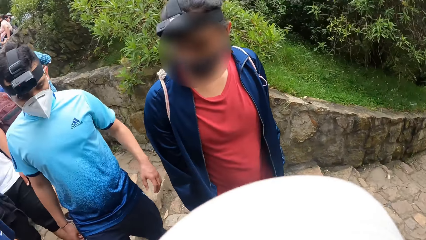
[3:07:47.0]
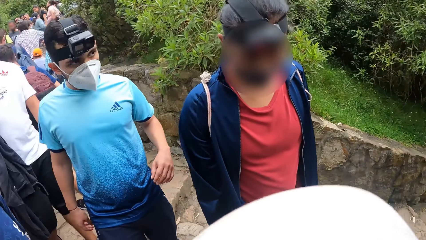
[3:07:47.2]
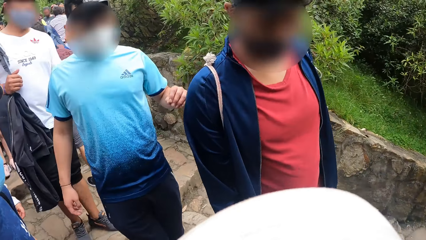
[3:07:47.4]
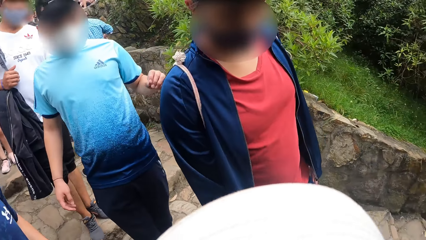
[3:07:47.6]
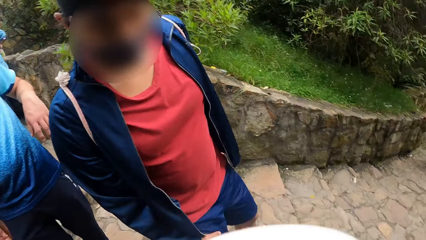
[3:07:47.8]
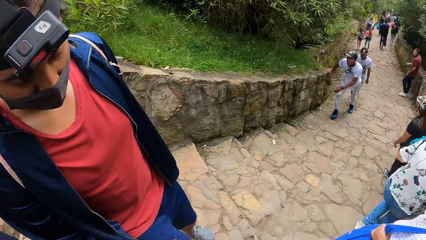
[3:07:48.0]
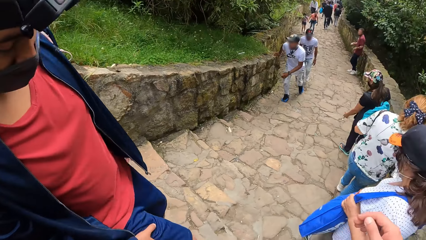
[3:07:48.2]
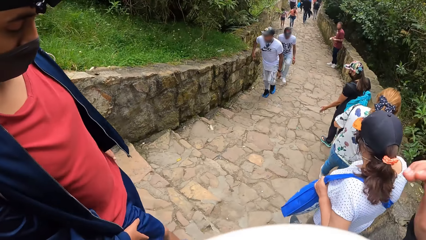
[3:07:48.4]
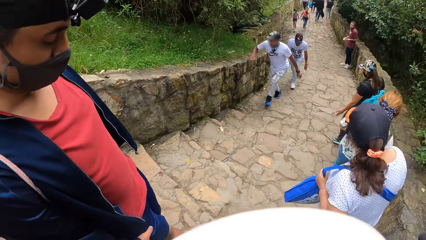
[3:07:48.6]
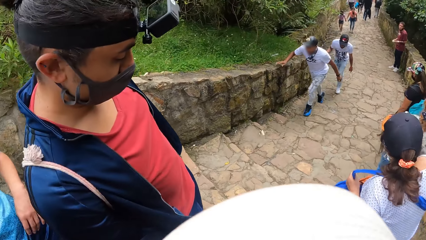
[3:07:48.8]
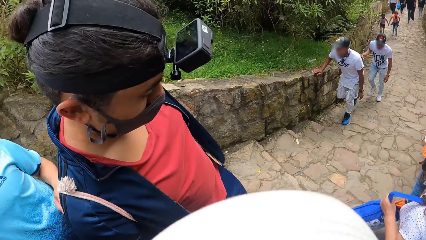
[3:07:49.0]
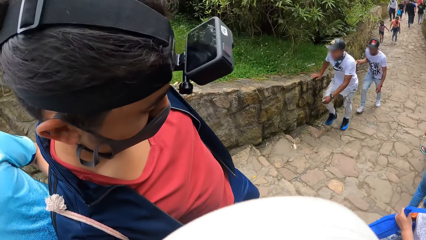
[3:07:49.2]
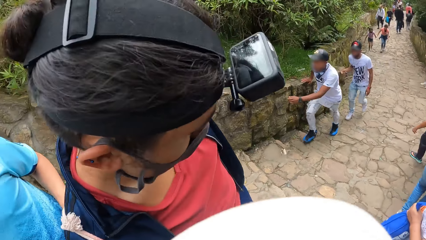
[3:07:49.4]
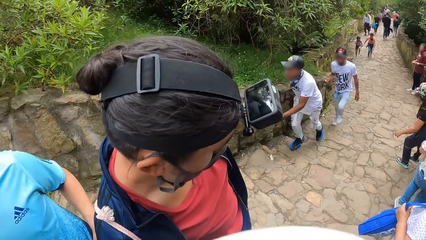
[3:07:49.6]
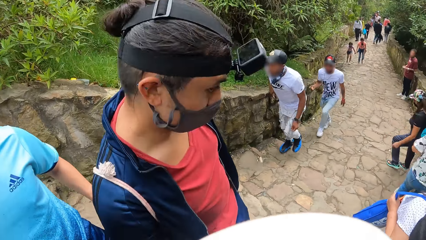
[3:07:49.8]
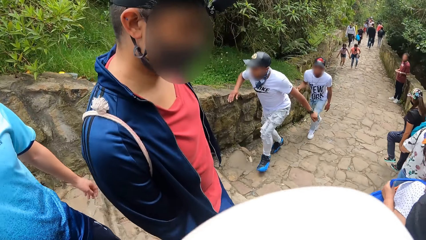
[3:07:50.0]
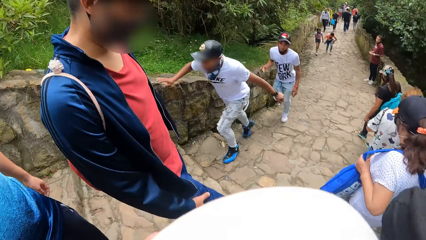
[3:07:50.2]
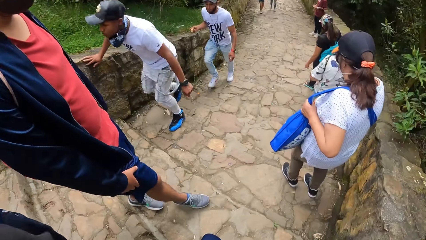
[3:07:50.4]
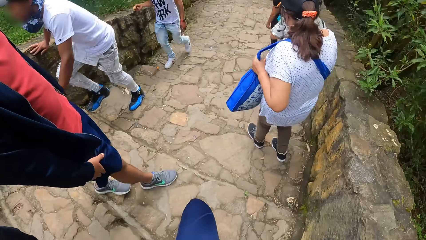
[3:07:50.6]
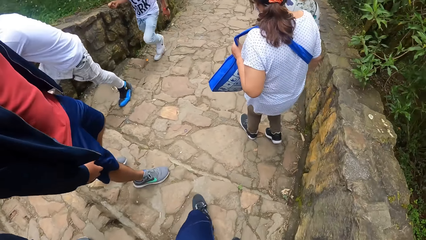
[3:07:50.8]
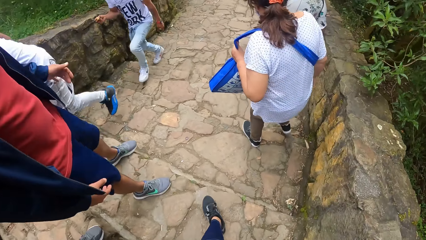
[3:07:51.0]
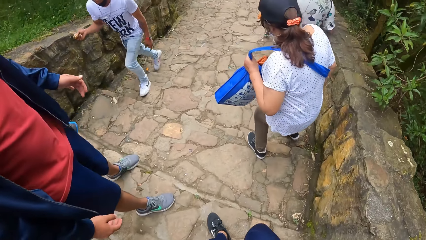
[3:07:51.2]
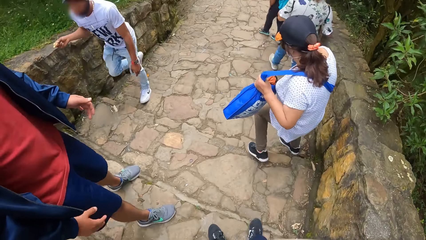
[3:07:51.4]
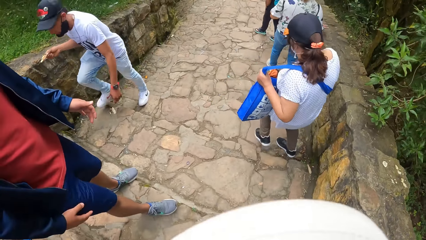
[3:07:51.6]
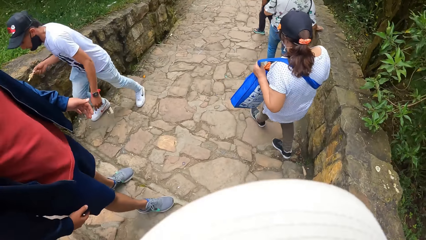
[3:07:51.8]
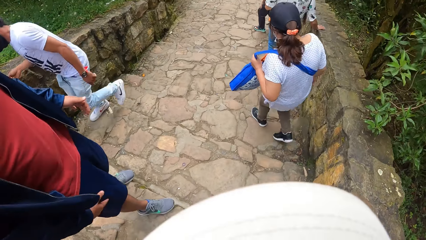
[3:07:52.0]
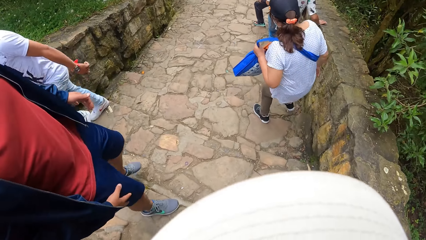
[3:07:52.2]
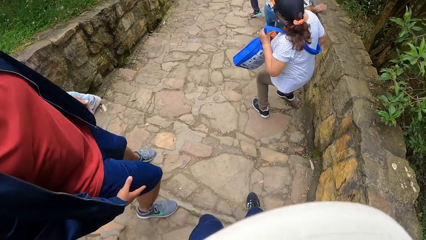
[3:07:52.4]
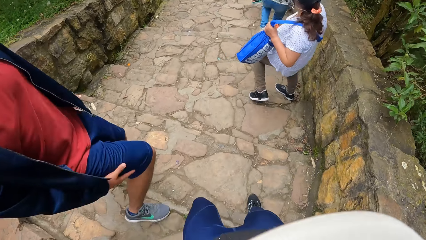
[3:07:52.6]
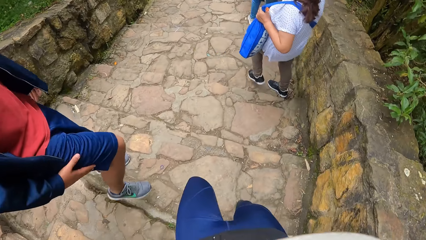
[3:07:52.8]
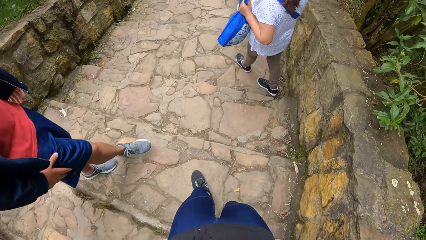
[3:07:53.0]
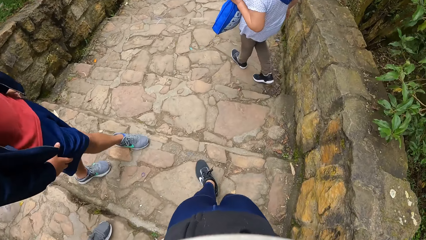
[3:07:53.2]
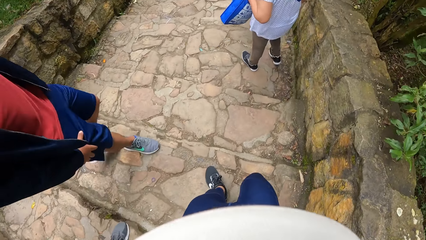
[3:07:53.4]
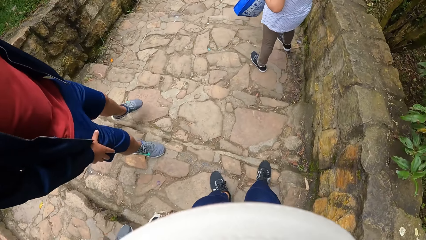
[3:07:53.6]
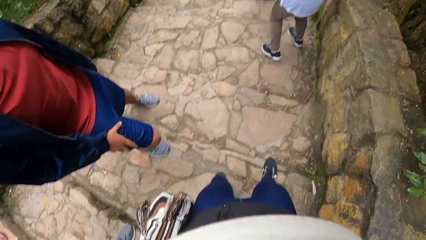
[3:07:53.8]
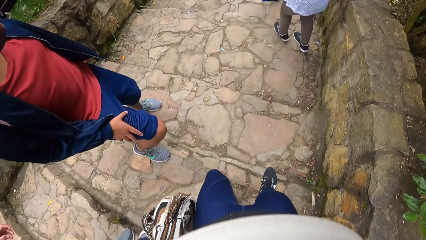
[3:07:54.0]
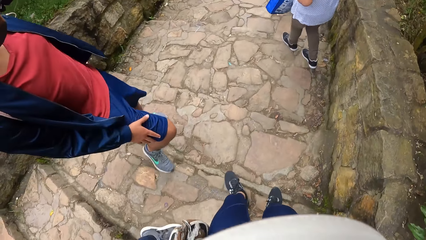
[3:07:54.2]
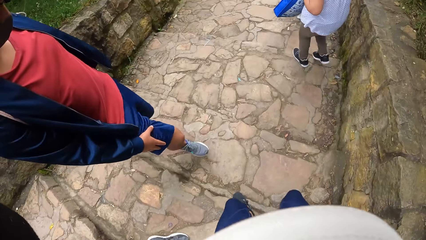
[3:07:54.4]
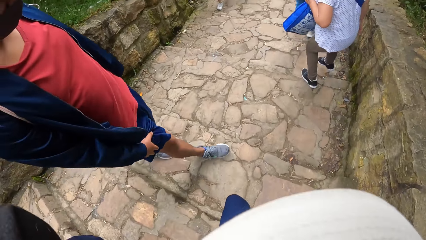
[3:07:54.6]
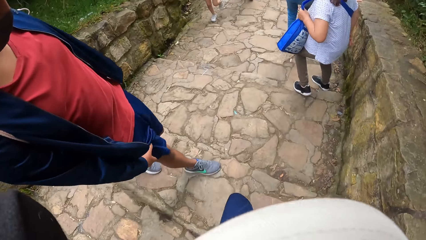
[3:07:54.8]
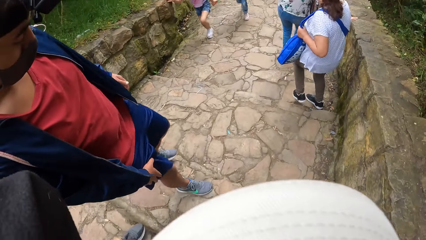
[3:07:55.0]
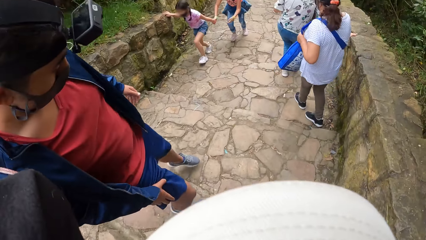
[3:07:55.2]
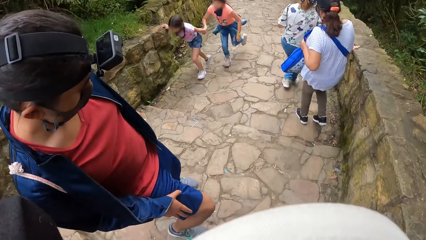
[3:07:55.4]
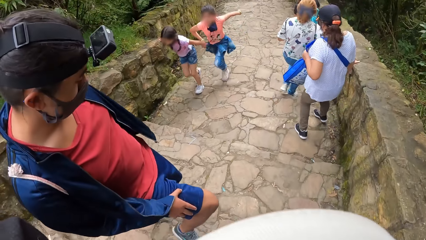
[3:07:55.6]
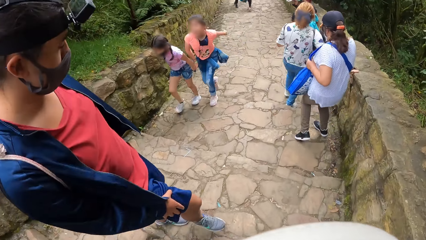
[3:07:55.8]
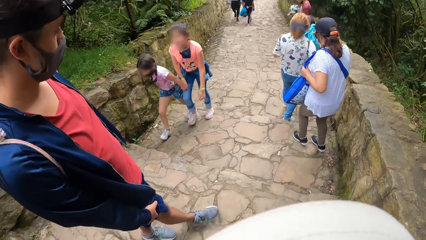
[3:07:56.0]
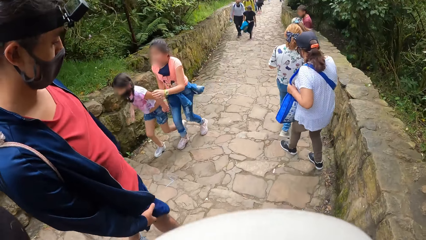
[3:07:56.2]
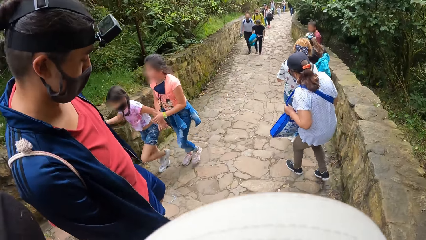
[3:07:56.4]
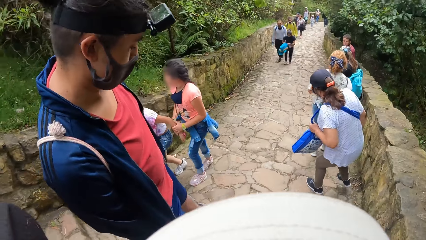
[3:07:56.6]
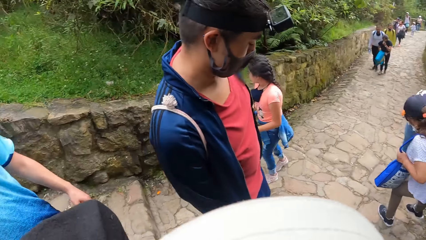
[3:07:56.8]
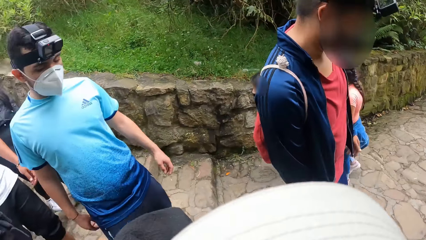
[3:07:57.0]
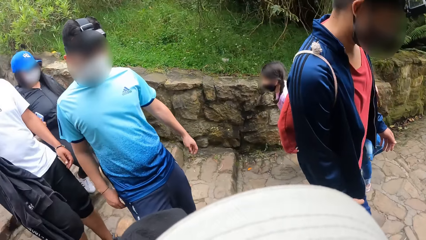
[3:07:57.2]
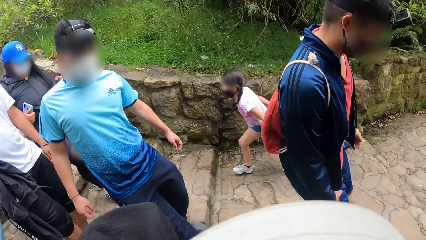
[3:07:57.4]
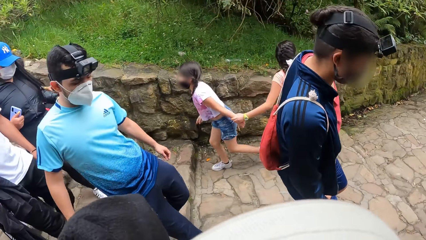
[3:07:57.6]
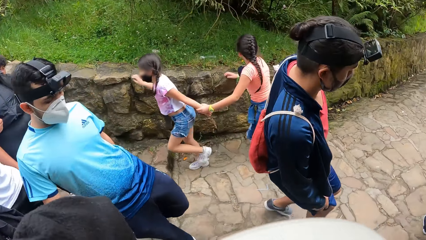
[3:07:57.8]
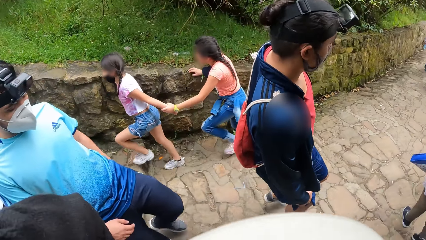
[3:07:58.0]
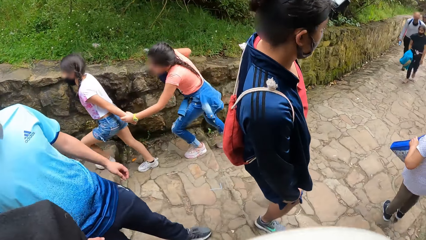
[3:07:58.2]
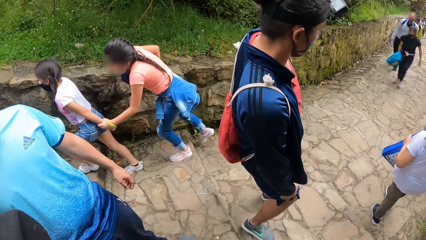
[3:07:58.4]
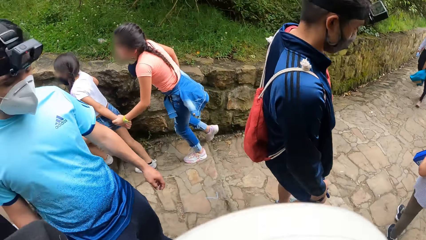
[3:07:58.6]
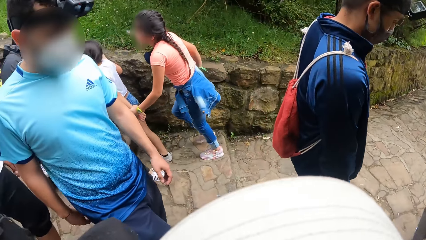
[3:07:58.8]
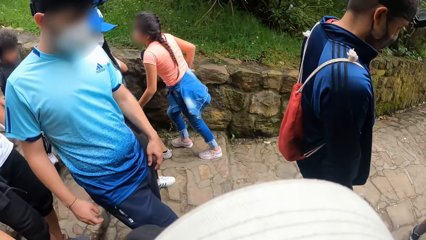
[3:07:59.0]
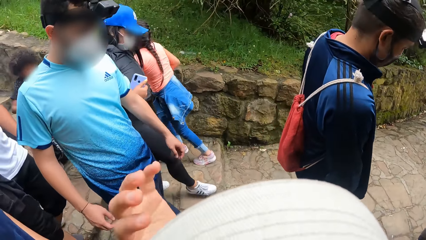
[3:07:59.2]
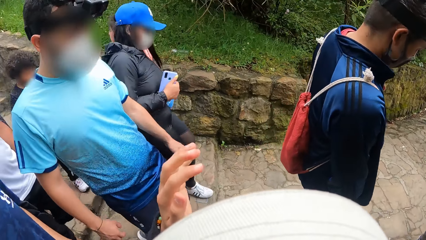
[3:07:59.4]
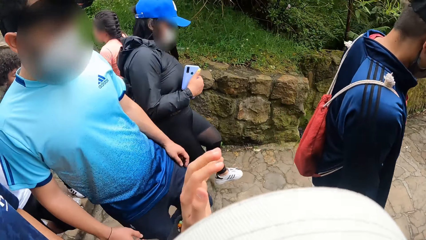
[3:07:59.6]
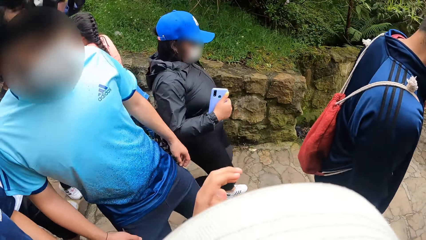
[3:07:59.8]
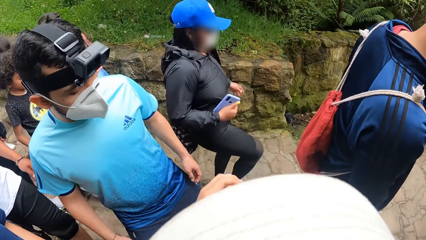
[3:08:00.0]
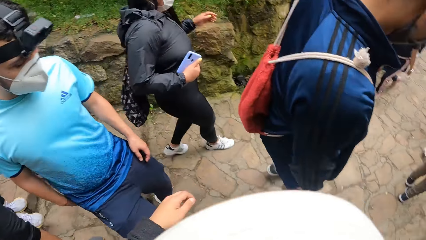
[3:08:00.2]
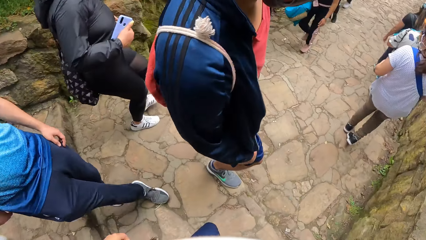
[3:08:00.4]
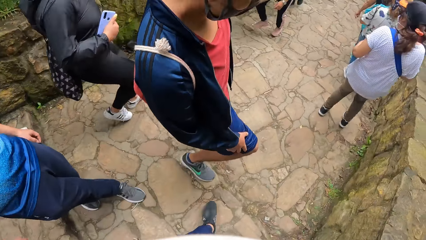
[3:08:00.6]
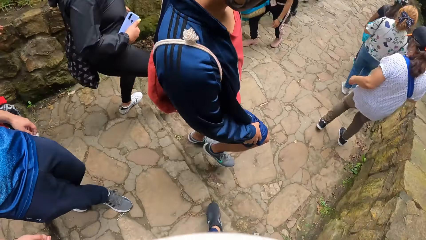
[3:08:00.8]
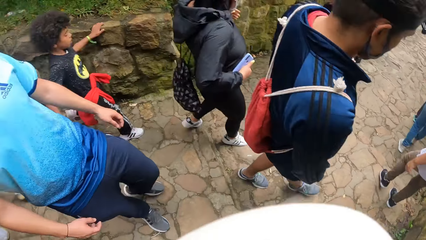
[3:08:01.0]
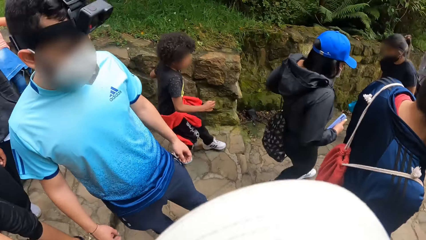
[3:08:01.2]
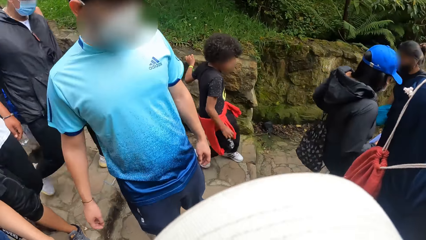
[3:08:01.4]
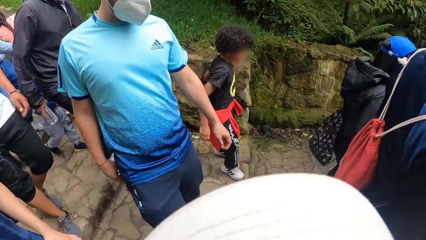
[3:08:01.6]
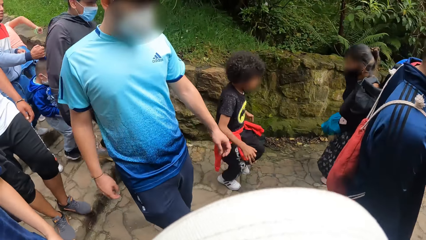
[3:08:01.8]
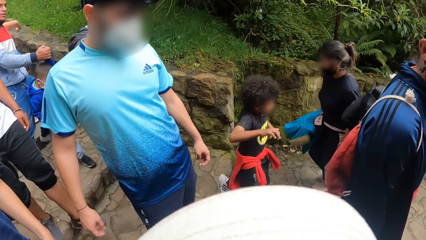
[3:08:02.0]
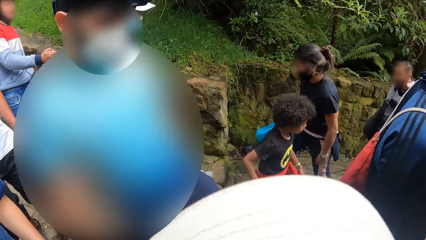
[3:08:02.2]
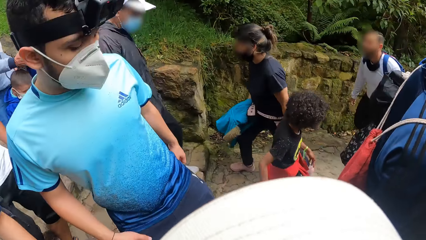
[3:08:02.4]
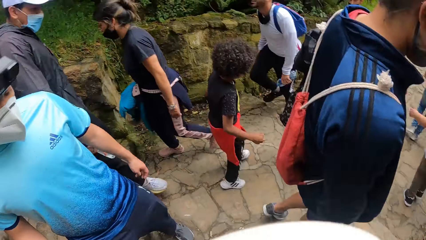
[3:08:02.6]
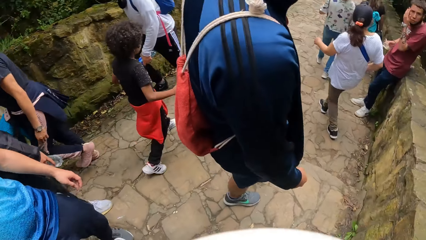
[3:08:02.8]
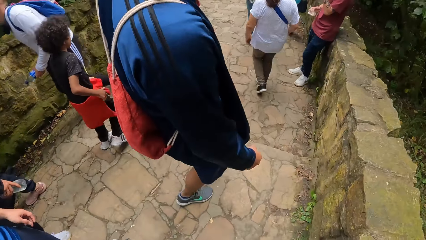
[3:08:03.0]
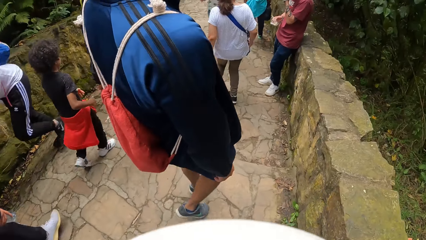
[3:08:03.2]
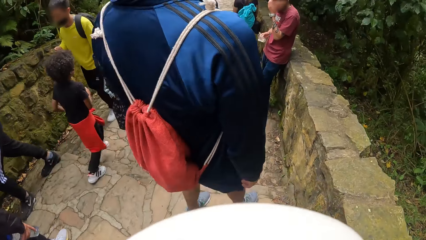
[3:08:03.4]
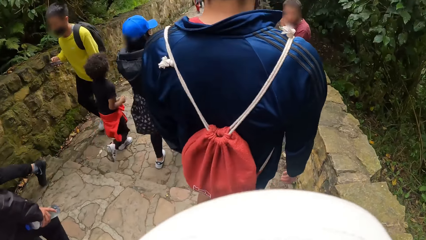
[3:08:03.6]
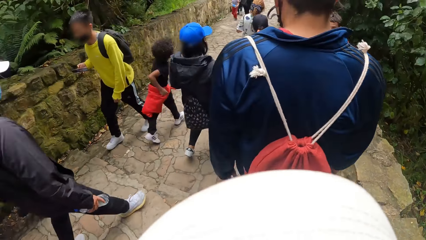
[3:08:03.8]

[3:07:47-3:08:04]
The camera wearer looks at the man. Another man holds his right leg with his right hand. The camera wearer looks at the first man. They look at the first man again.
